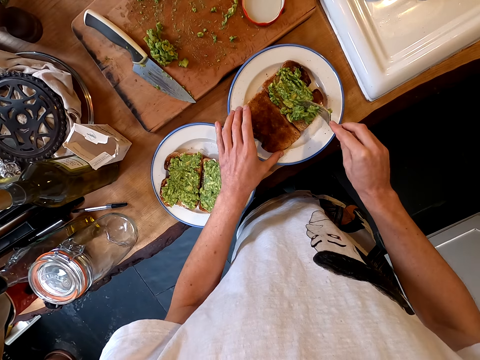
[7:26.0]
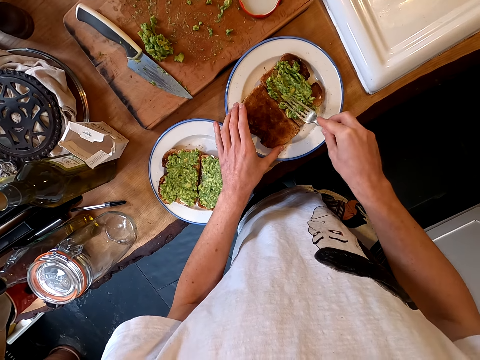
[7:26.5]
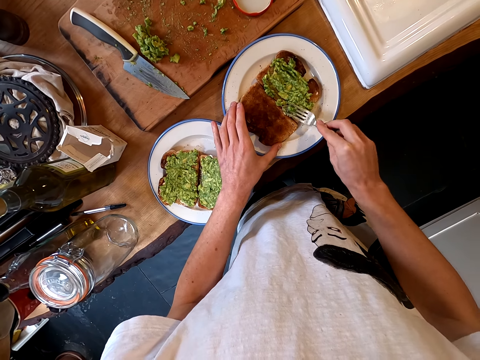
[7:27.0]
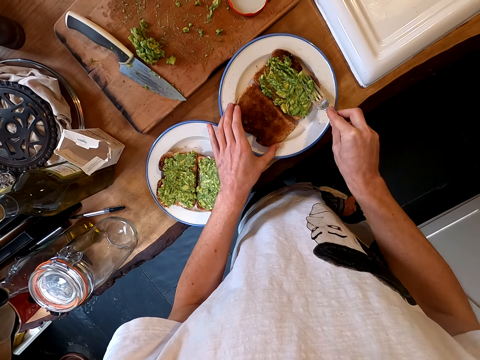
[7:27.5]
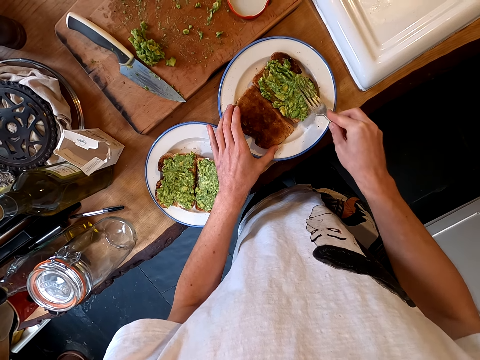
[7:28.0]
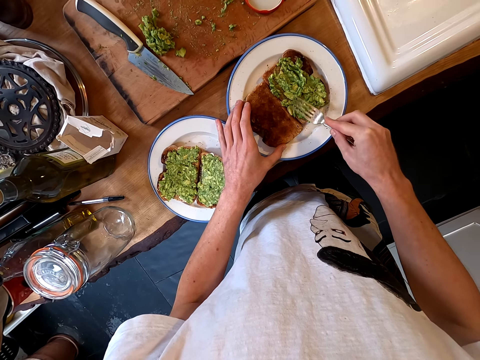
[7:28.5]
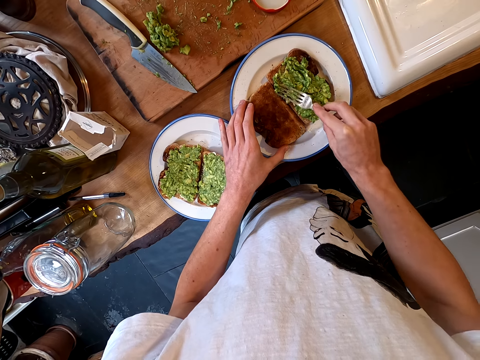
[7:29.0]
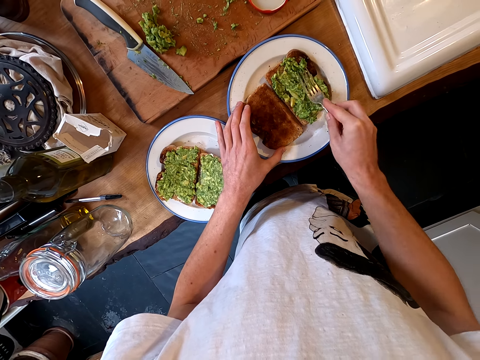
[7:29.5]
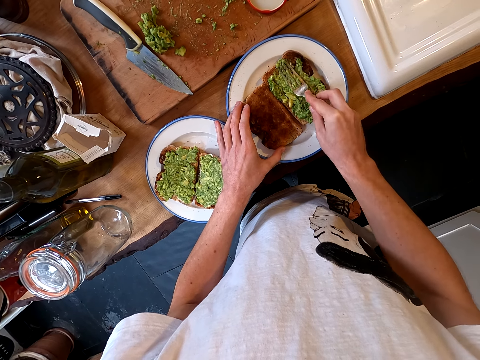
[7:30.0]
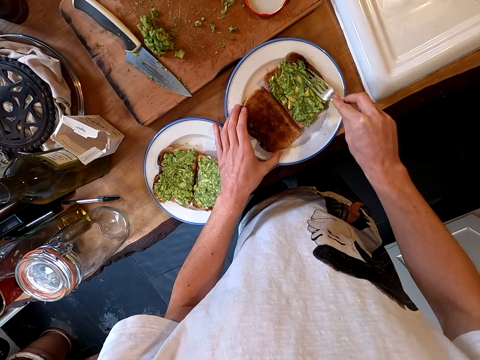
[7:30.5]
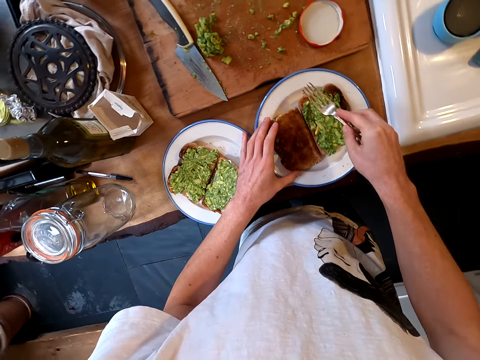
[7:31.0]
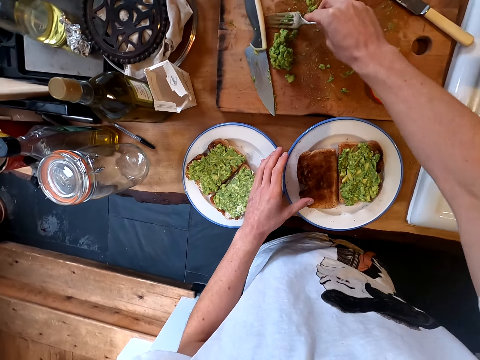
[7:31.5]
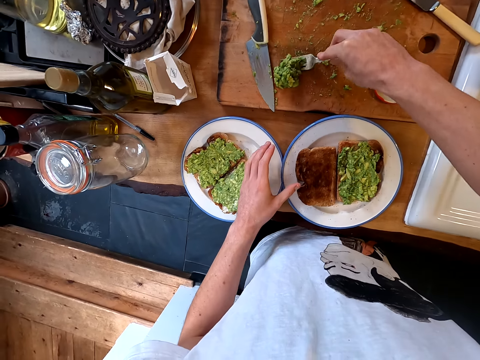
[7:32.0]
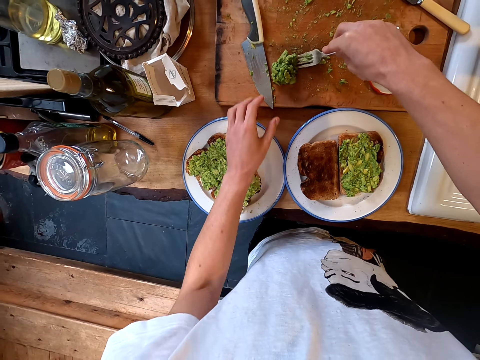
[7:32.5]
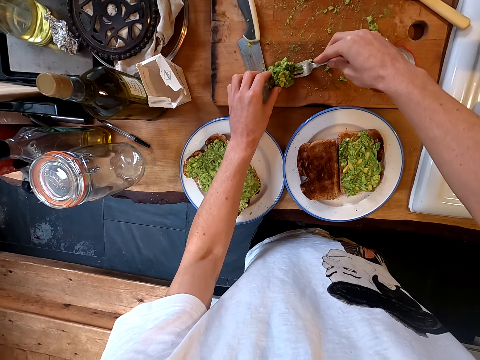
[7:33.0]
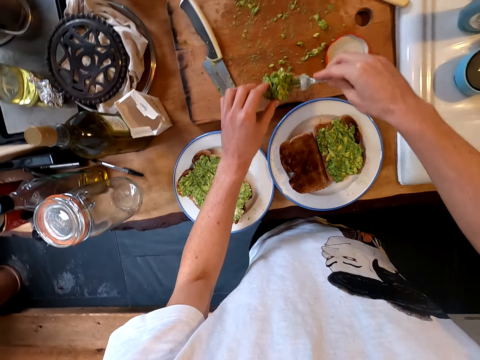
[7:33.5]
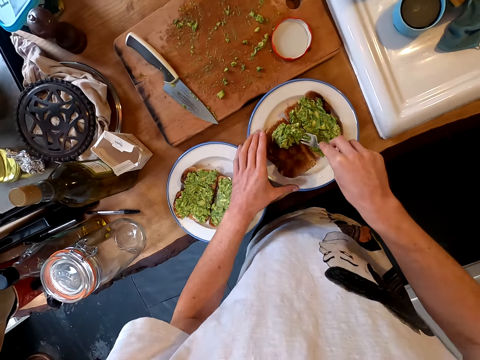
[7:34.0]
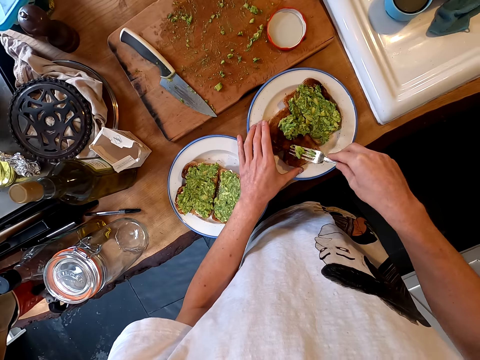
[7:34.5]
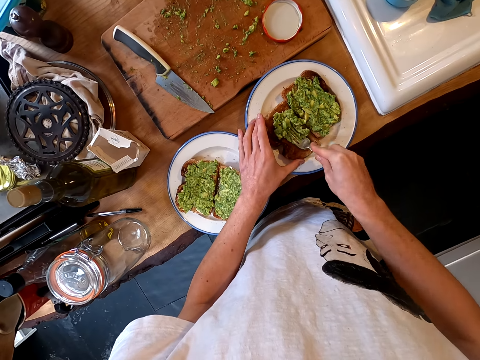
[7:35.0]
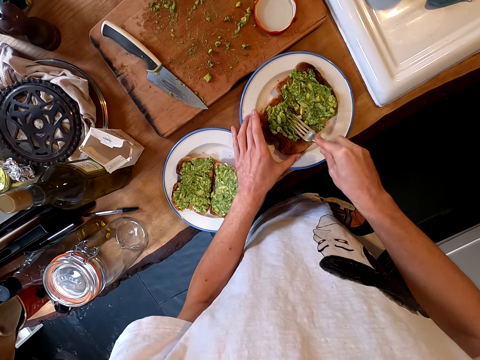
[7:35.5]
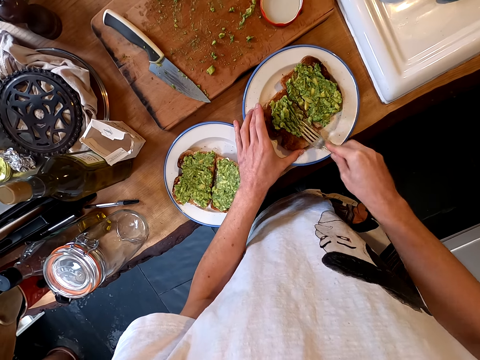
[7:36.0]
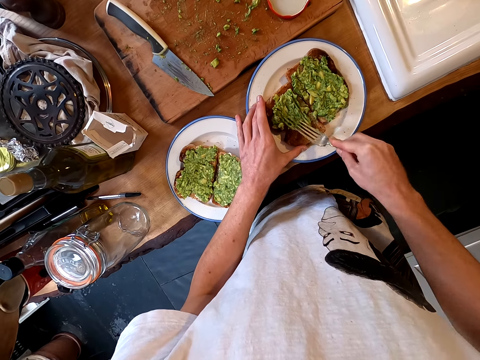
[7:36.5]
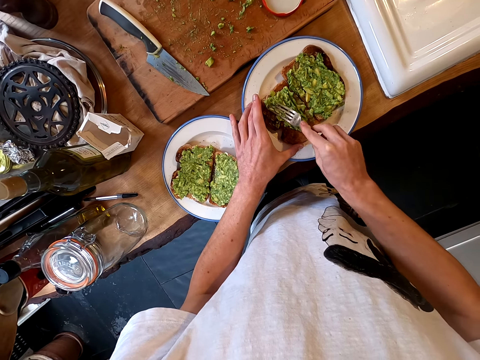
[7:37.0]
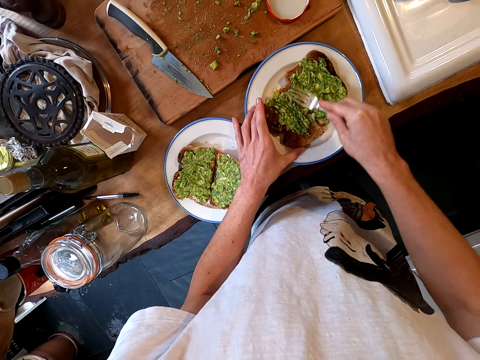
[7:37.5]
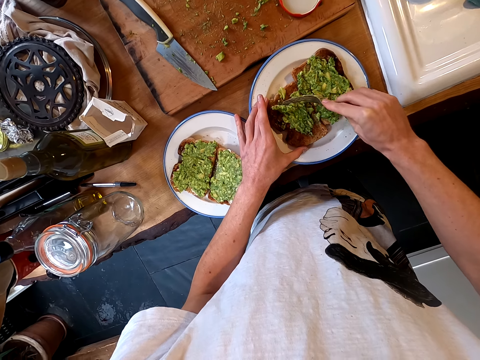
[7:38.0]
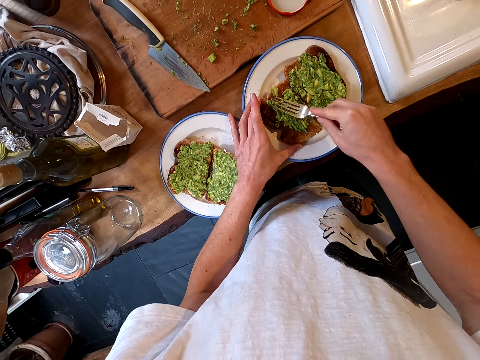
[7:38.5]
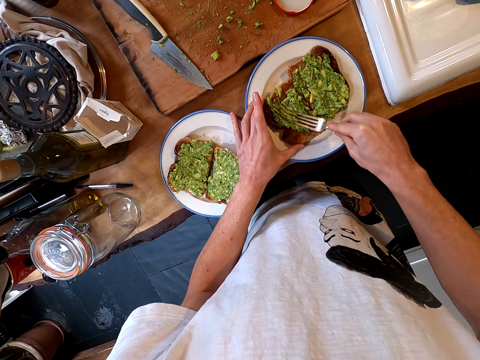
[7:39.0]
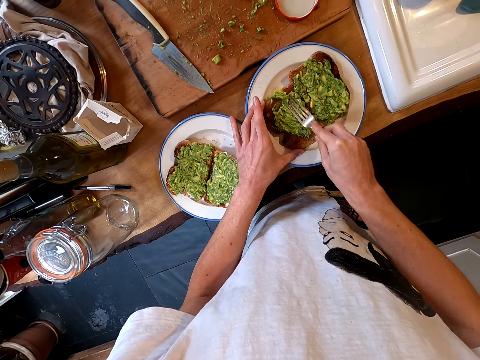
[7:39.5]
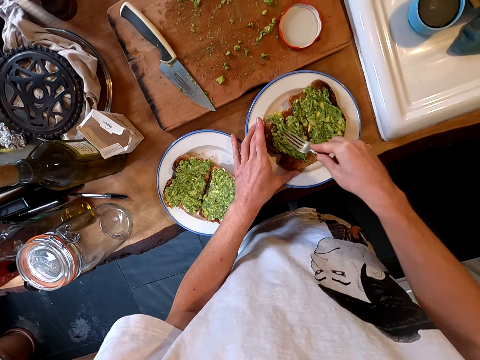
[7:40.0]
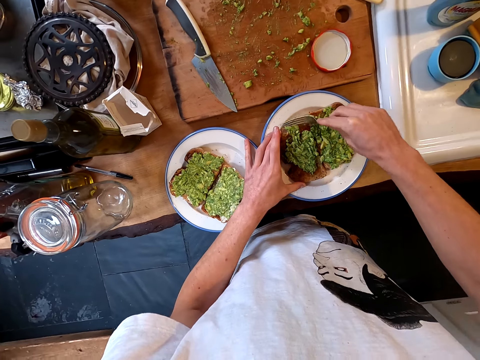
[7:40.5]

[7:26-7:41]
The camera wearer holds a bread slice and spreads guacamole on the bread with a fork. He picks the guacamole with the fork. He holds the guacamole with his hand on the fork. He puts the guacamole on the slice of bread and spreads the guacamole on the bread with the fork.

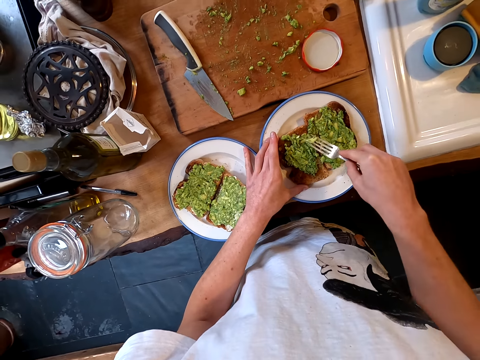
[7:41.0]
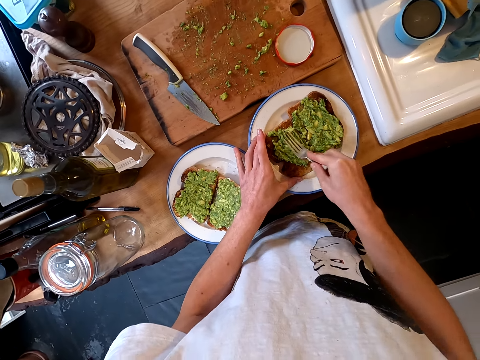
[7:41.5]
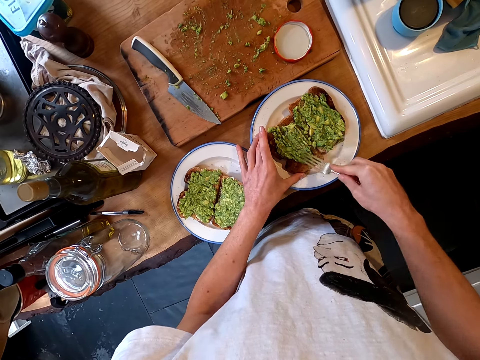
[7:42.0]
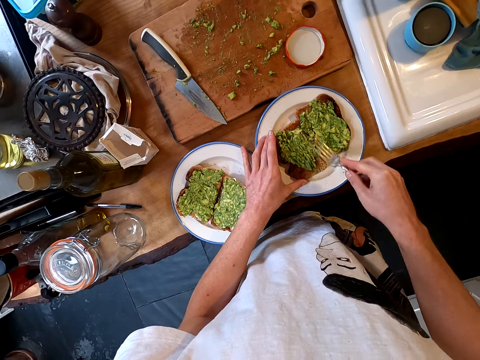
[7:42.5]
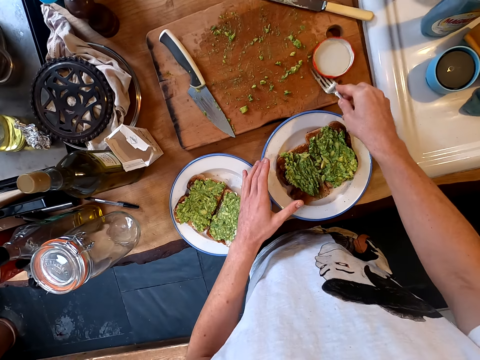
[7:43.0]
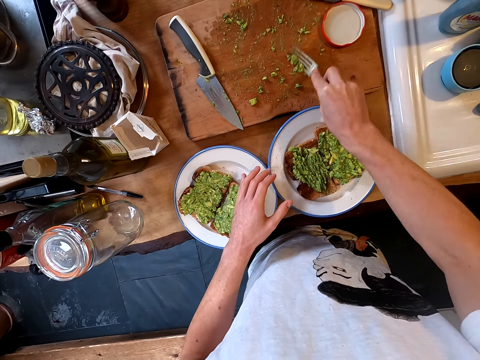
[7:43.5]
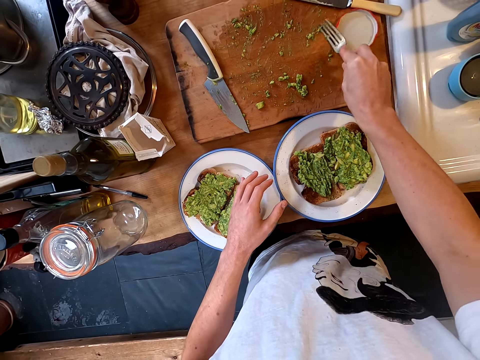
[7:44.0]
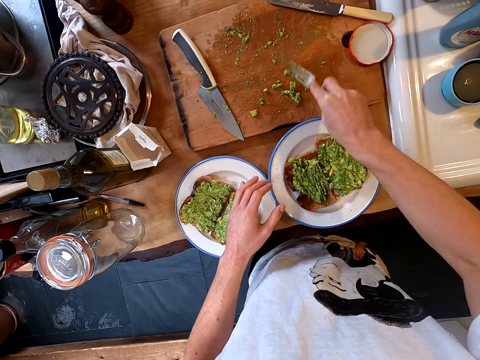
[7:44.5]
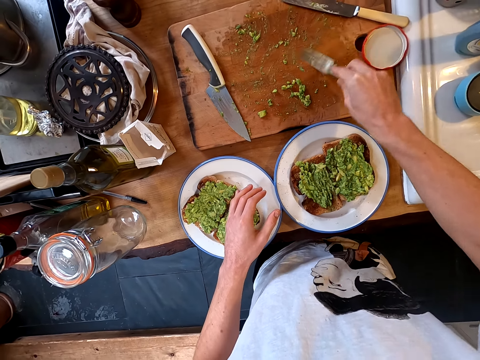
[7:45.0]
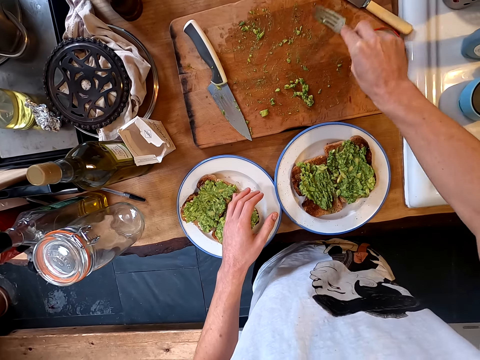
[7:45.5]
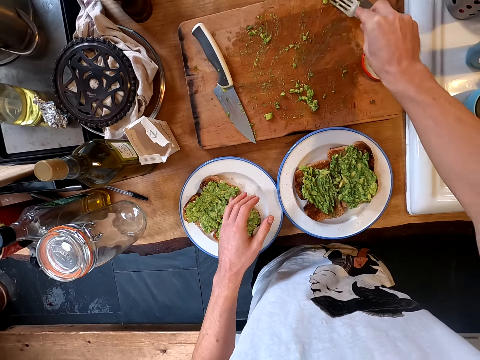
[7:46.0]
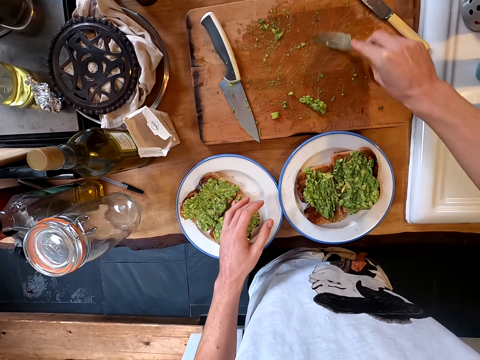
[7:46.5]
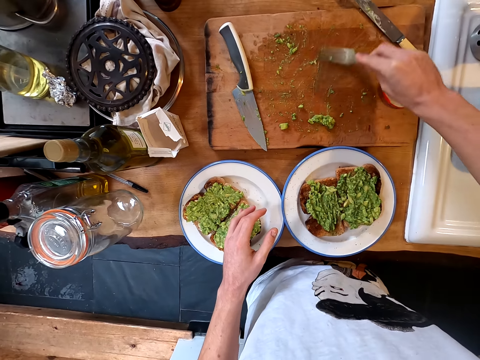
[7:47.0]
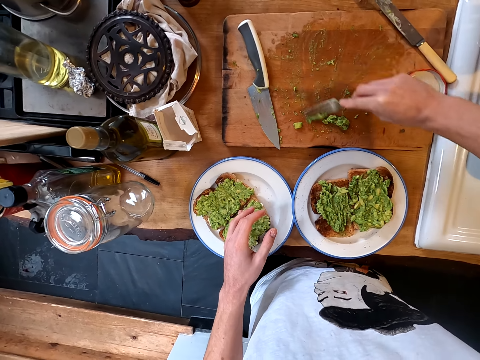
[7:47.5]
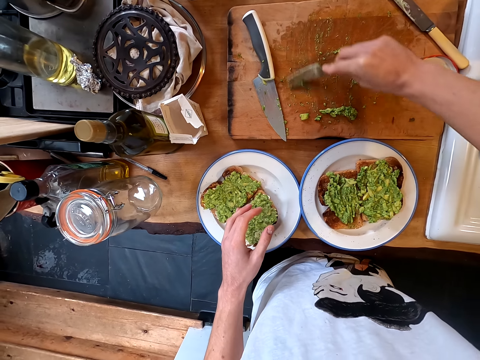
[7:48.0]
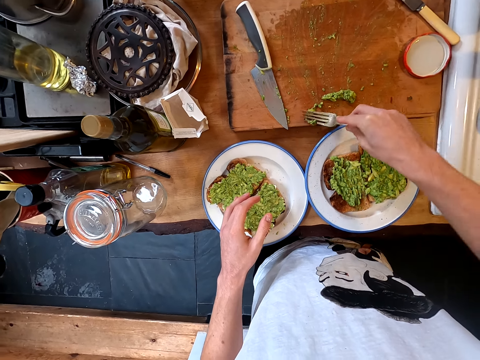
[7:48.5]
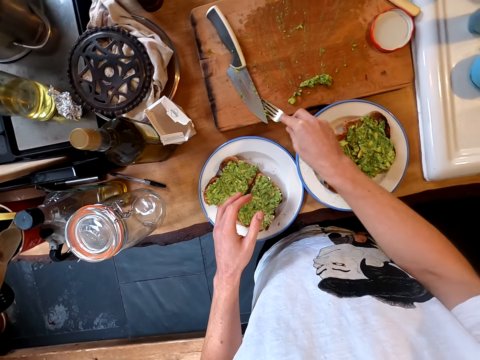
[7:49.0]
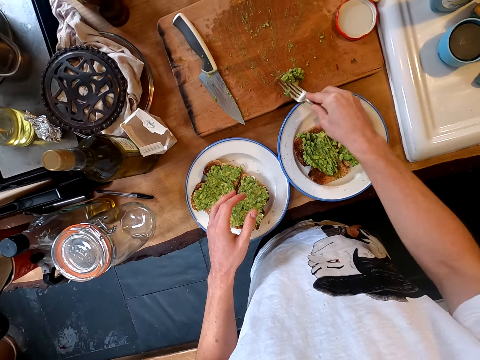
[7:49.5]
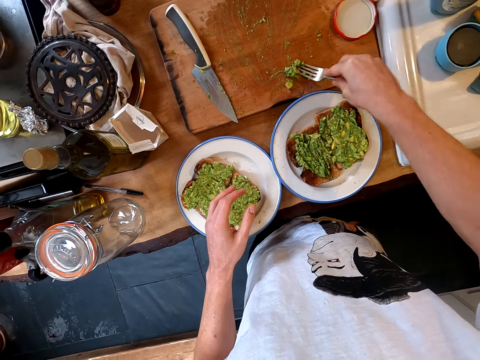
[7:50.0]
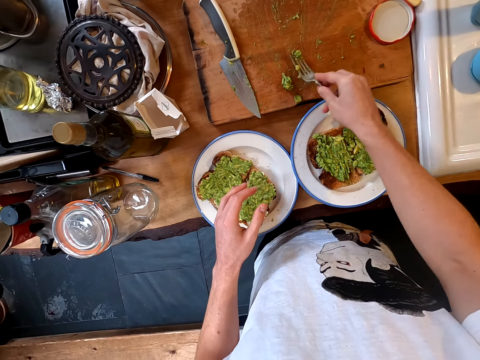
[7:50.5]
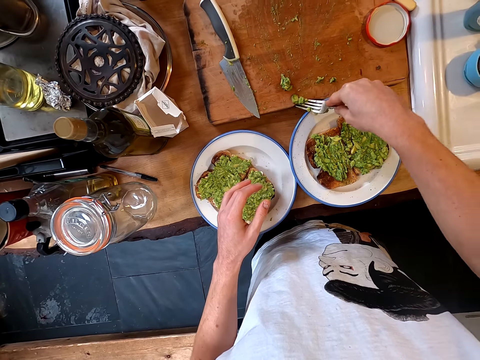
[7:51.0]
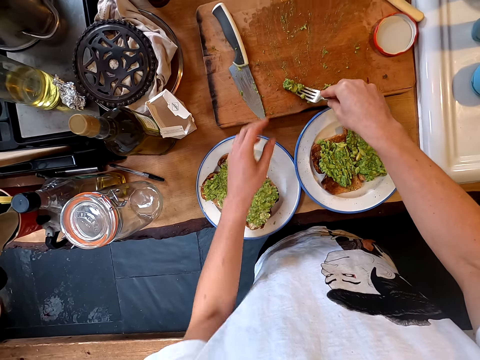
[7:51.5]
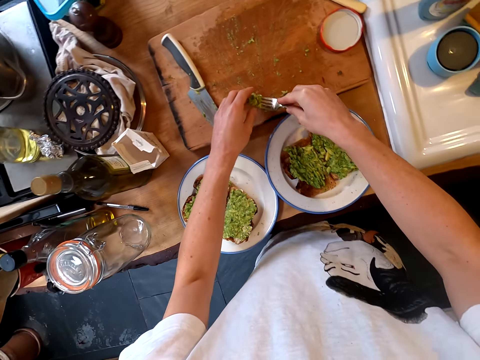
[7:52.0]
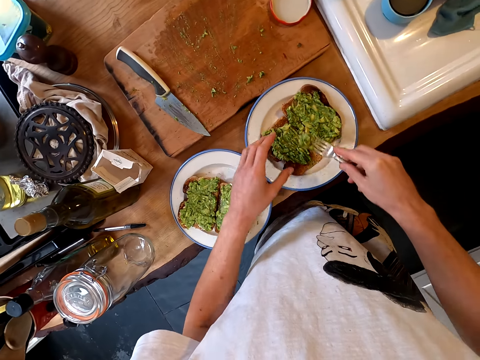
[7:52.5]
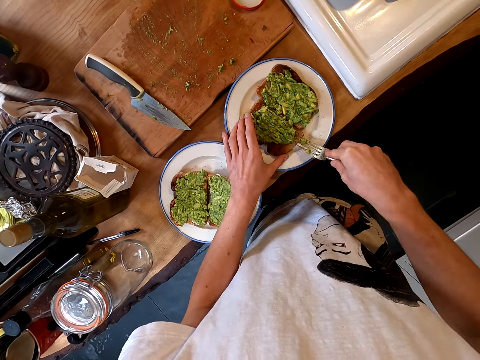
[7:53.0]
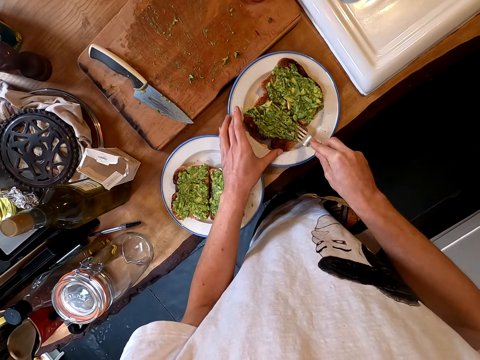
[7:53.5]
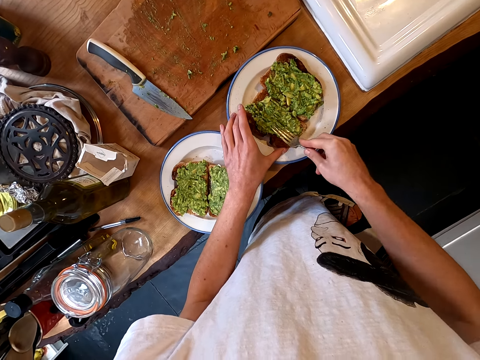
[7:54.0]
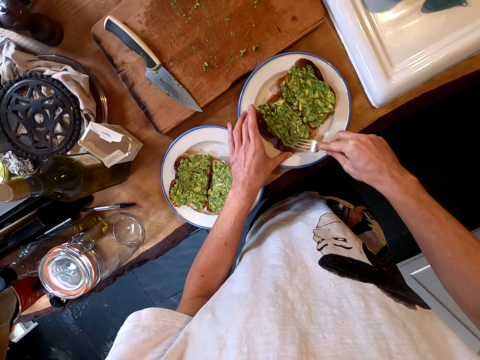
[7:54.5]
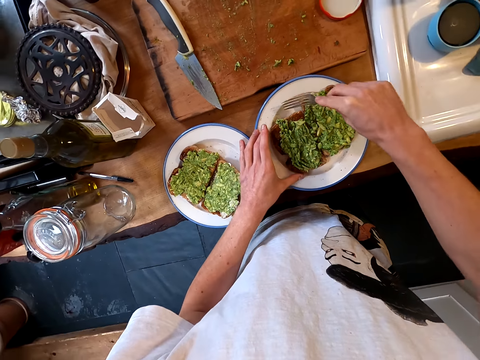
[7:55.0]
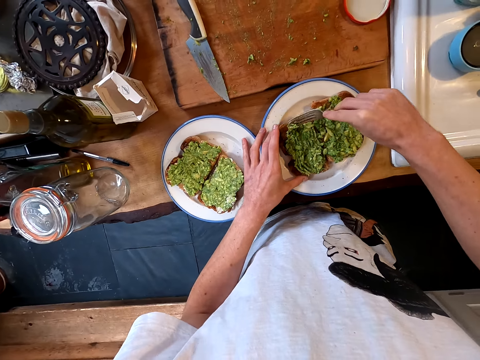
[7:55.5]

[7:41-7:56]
The camera wearer collects guacamole with the fork. He picks the guacamole with the fork. He holds the guacamole with his hand on the fork. He puts the guacamole on a slice of bread and spreads the guacamole on the bread with the fork.
